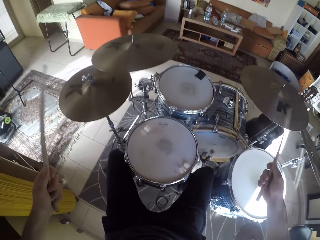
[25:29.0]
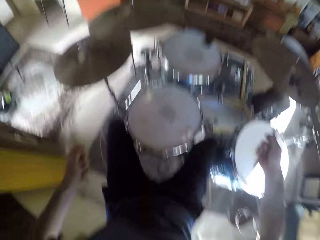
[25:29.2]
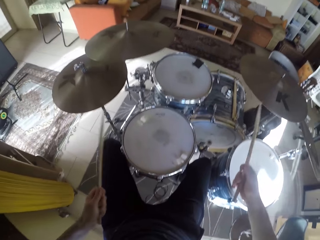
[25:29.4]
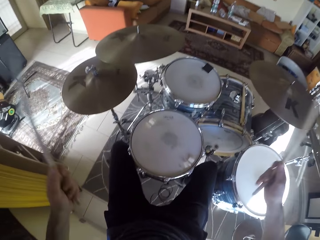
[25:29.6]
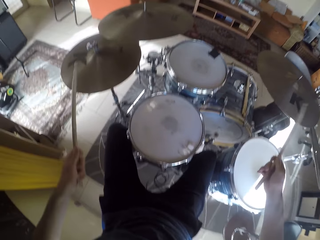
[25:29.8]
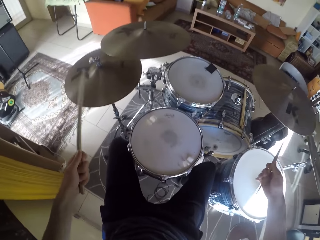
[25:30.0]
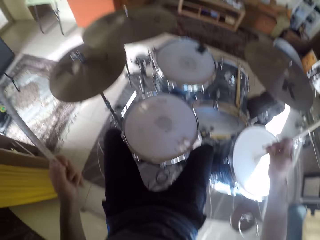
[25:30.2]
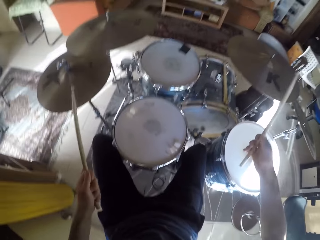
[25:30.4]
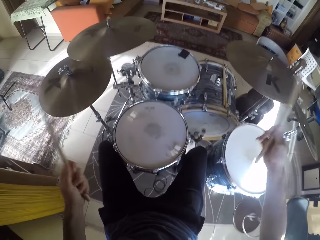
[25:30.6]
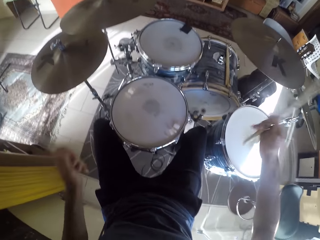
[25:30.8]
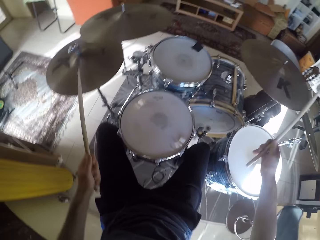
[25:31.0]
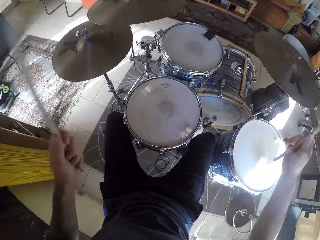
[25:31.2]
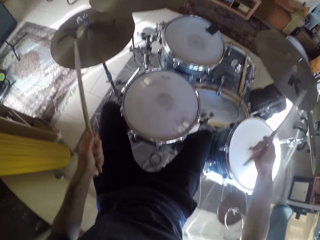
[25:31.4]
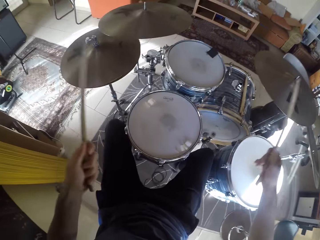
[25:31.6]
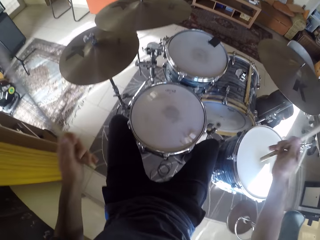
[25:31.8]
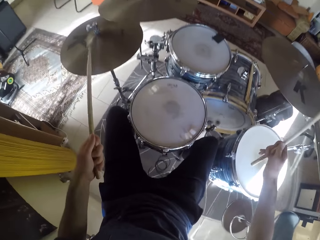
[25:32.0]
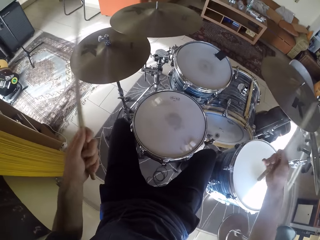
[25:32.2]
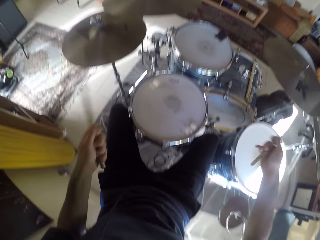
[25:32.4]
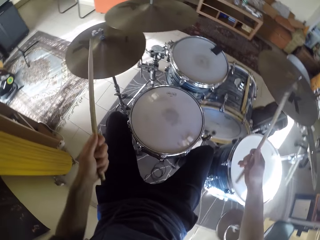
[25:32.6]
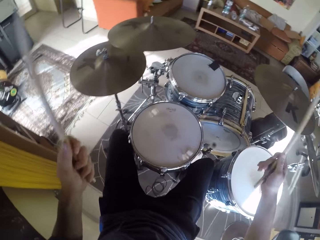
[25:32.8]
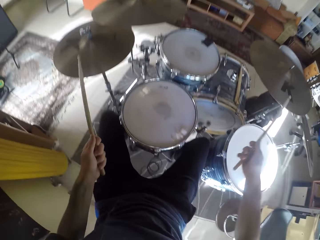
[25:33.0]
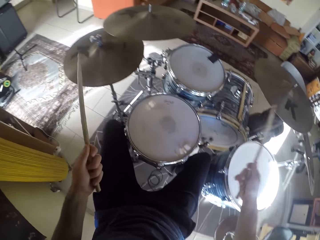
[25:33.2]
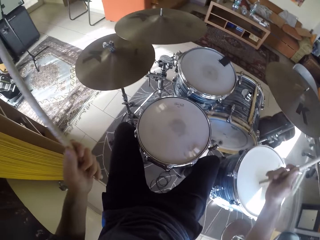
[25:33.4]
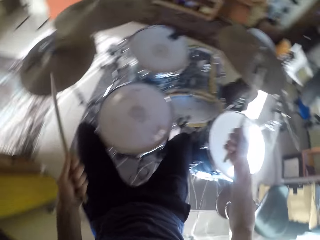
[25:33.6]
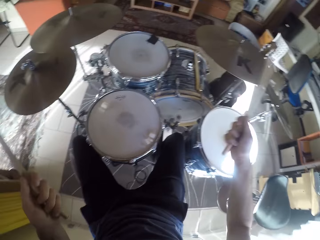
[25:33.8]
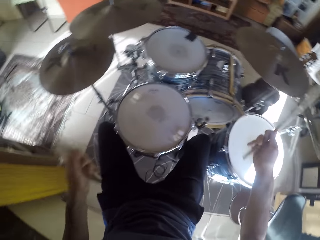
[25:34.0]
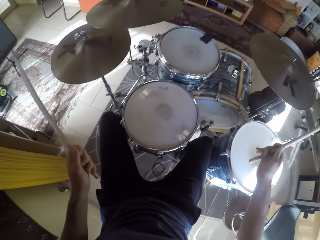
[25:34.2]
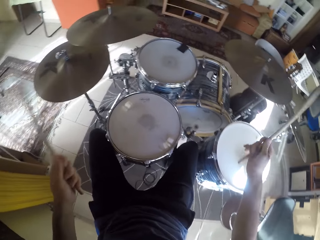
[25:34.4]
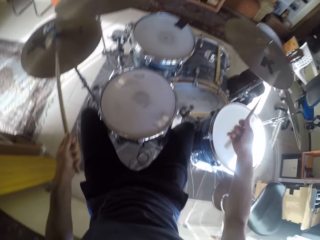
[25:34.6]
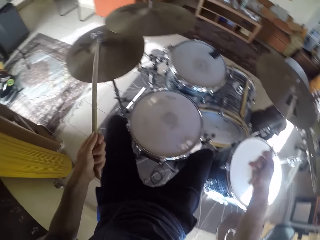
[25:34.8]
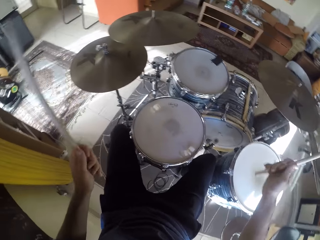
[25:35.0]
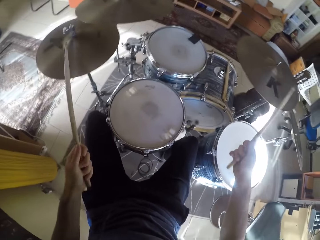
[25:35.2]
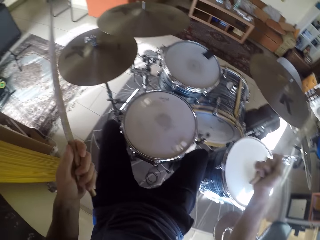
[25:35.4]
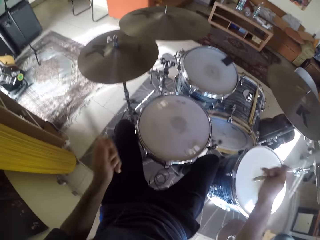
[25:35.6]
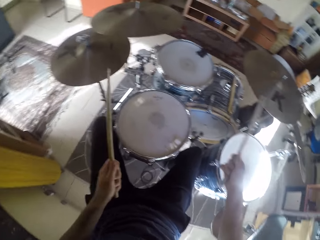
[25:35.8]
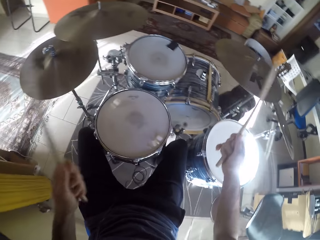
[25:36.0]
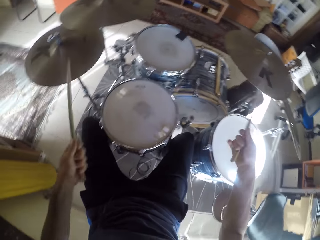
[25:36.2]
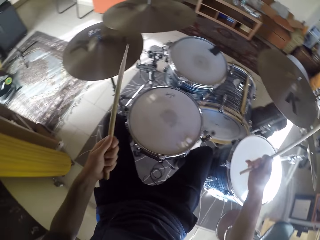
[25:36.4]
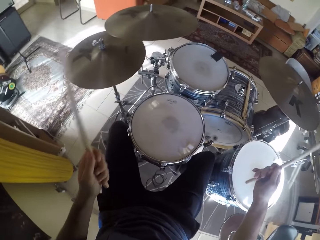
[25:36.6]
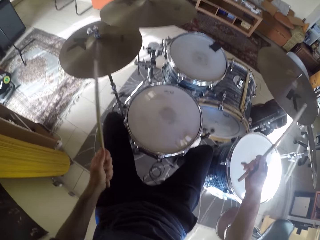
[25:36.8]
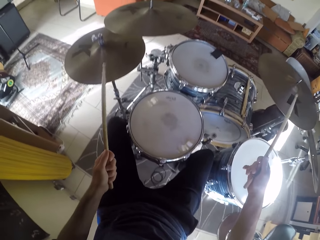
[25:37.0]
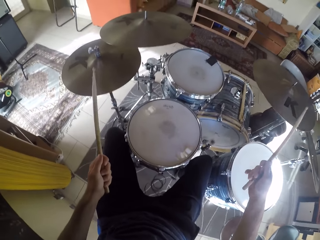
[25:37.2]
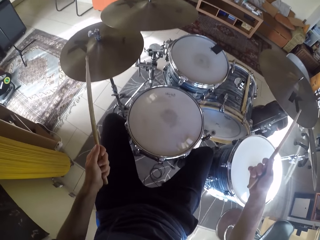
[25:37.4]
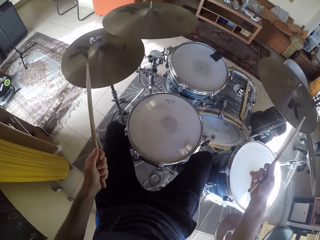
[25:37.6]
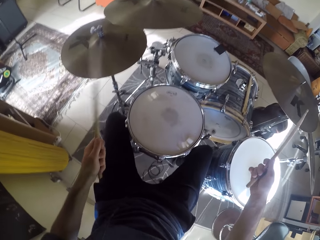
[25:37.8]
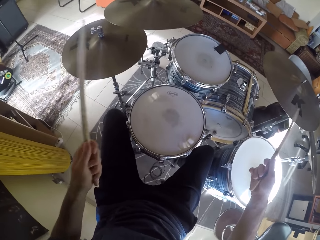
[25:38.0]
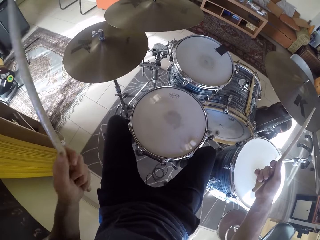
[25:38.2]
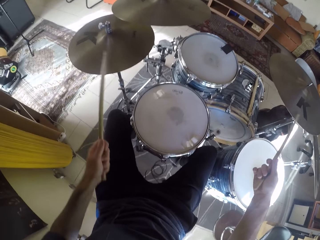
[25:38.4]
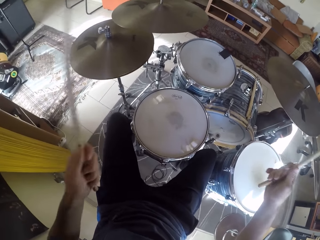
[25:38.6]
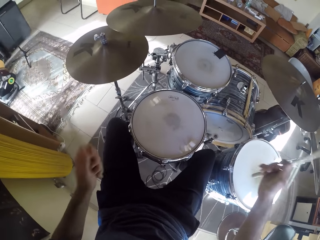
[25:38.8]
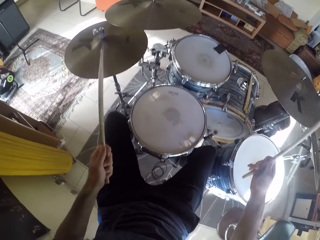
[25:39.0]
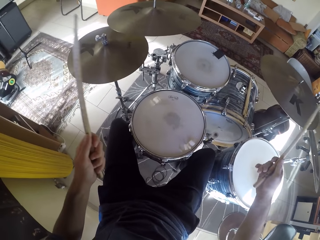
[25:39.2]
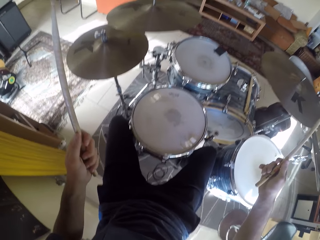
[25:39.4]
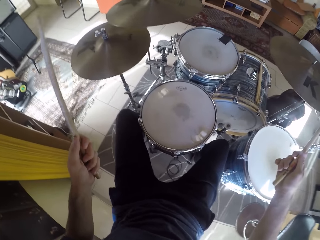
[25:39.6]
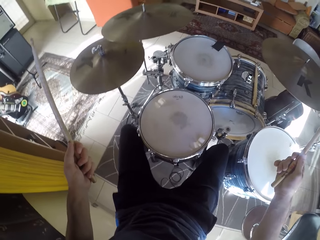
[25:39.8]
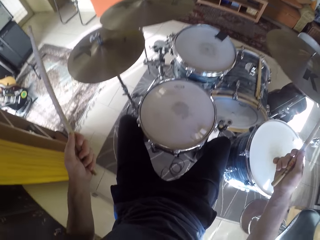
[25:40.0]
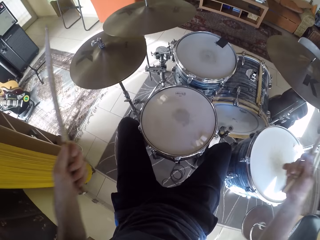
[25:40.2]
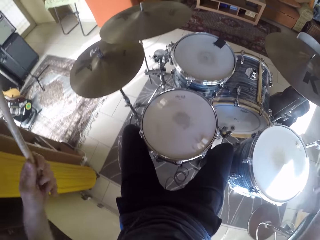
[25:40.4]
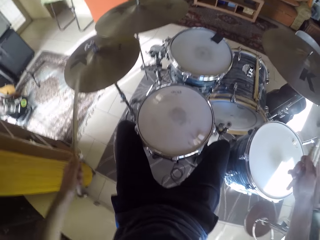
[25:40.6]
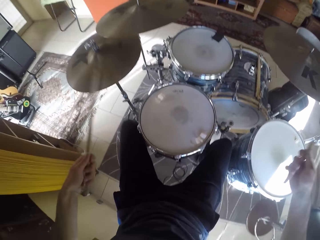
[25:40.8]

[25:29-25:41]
The camera wearer plays the drum set with his left leg together with the drumsticks in his hands.

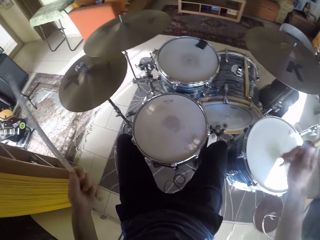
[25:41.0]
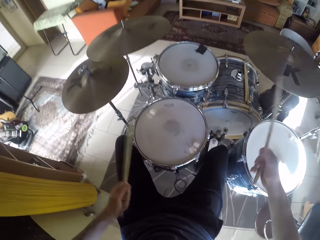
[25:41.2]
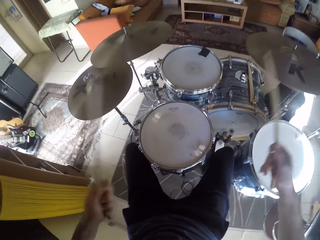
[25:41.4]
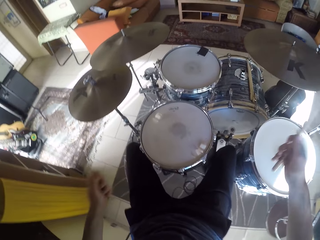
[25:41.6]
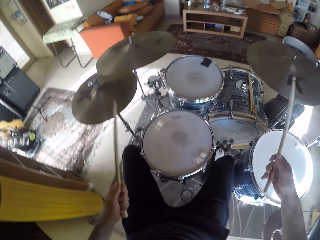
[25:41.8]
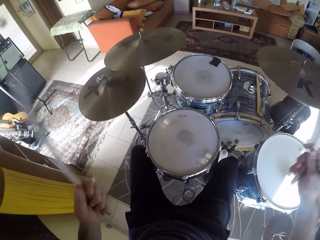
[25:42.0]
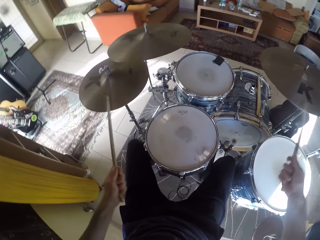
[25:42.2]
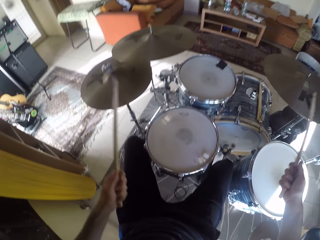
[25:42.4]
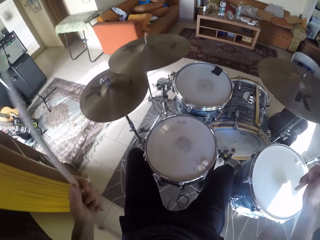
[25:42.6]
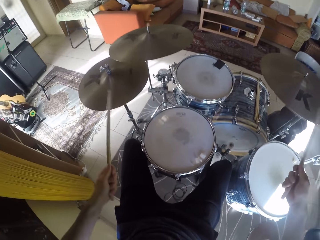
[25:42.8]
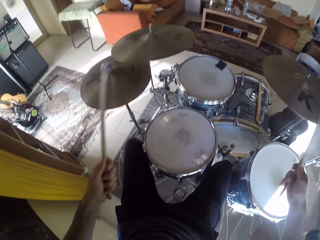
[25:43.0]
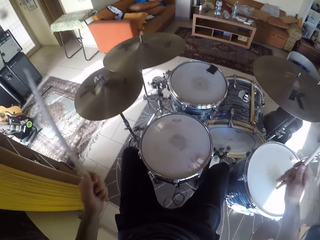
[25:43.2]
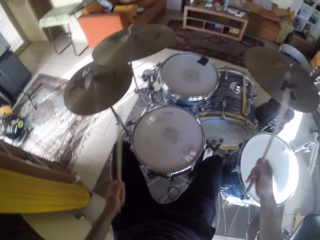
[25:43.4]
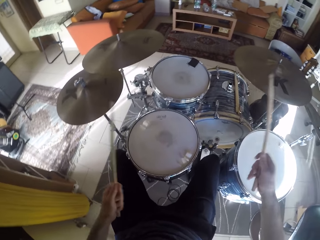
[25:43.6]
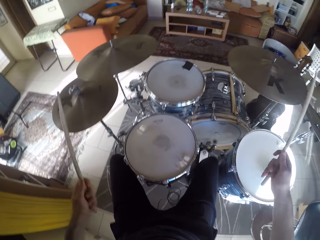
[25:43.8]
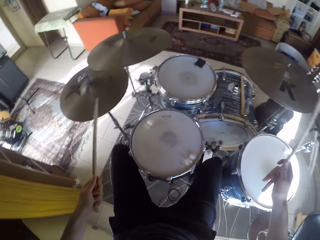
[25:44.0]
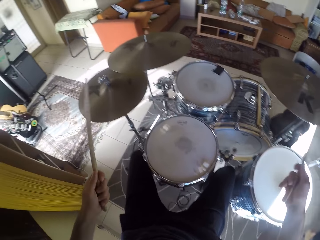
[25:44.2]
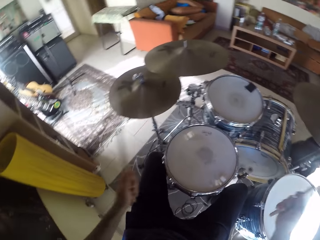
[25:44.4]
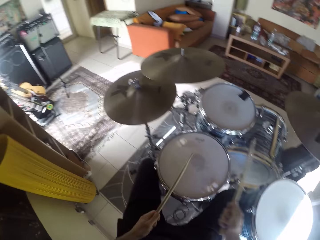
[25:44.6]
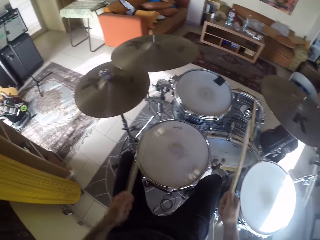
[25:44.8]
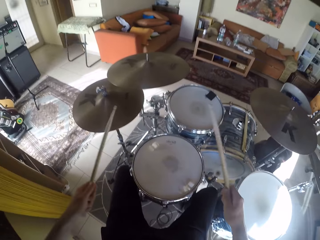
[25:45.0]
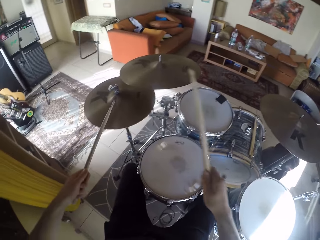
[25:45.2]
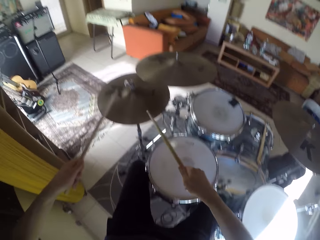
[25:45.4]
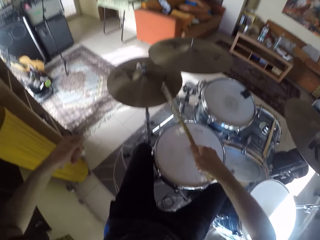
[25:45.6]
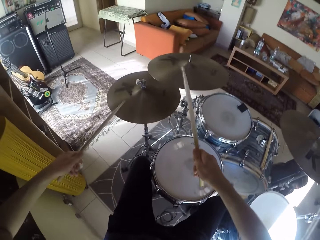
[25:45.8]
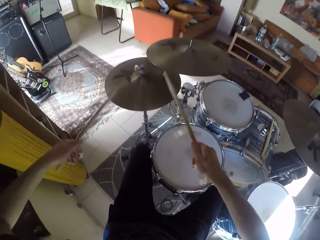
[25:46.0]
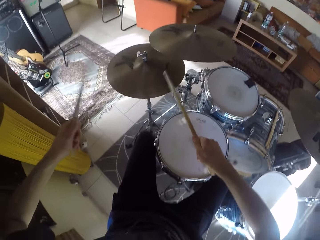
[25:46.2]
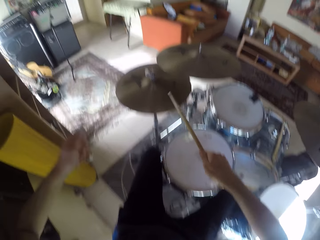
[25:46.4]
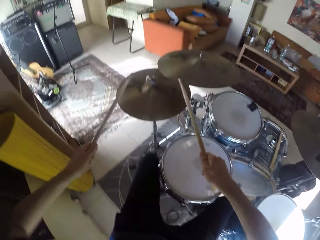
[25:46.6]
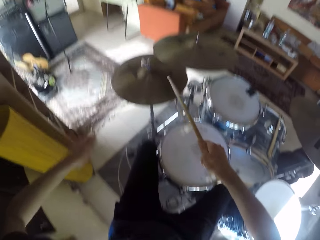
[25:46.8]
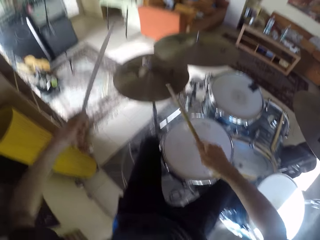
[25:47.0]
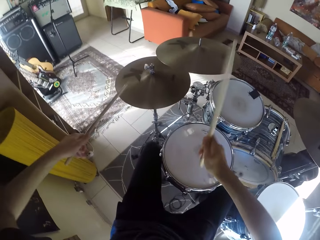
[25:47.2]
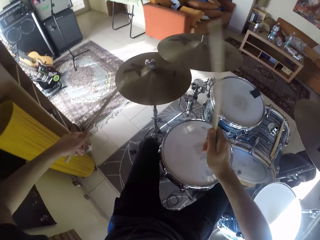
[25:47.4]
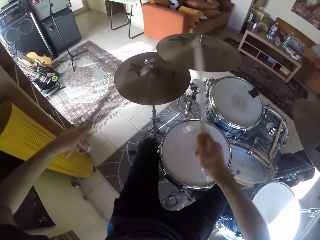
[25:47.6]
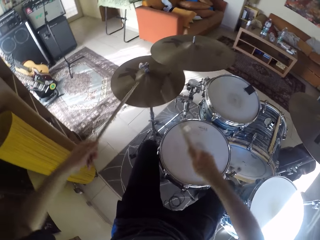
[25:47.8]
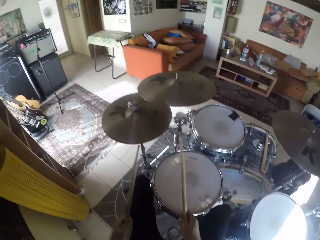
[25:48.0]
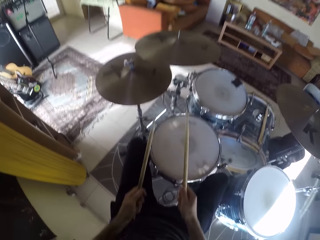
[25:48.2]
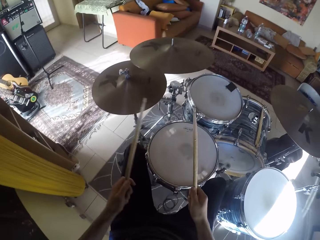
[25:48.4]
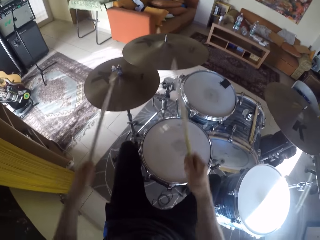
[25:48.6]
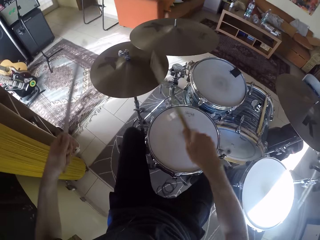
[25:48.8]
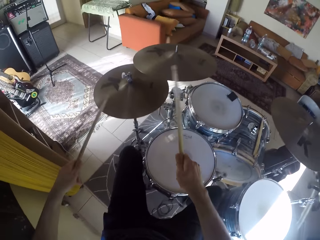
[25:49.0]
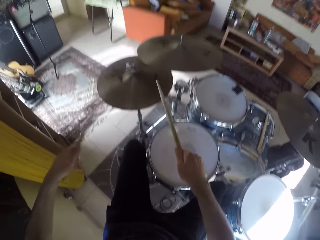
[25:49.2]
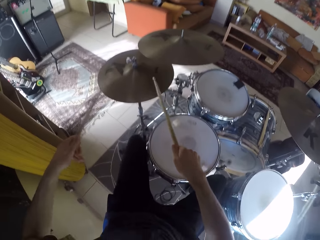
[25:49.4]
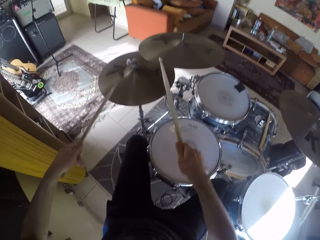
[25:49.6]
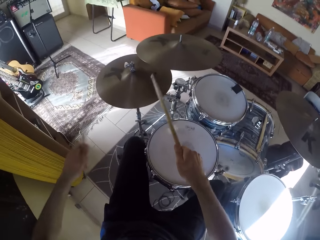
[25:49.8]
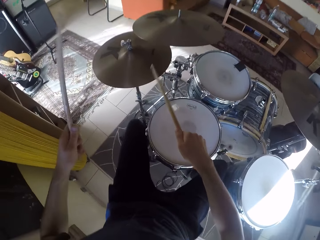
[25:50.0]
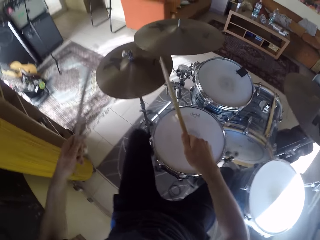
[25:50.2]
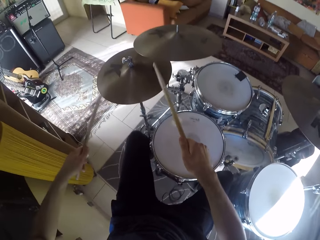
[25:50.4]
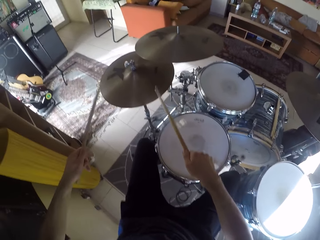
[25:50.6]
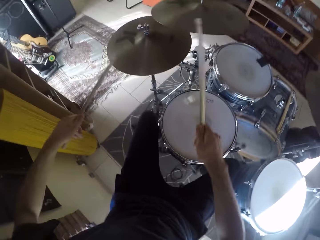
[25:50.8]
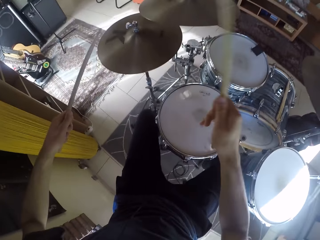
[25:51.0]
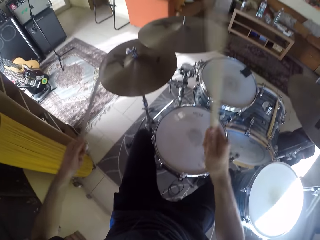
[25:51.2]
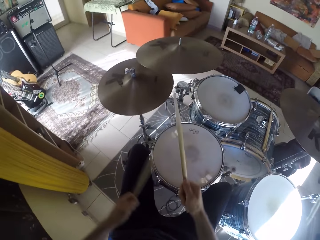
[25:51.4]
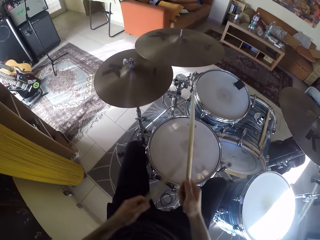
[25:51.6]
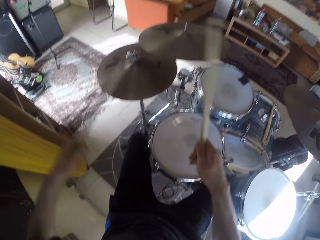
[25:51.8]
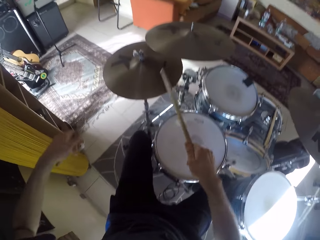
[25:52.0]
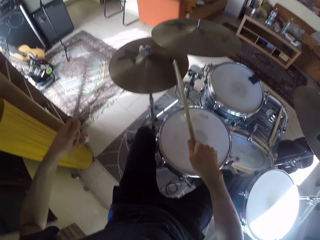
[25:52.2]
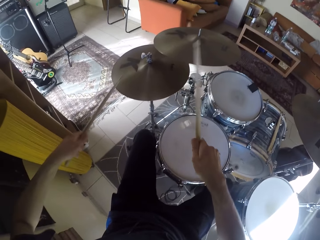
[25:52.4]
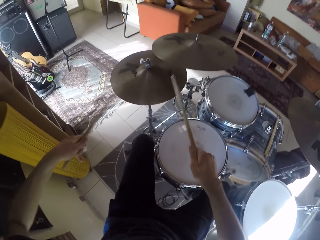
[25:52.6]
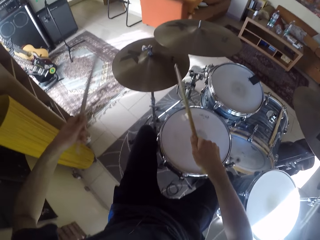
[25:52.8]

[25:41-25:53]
The camera wearer plays the drum set with the drumsticks in his hands. He plays the drum set with his left leg together with the drumsticks in his hands.
